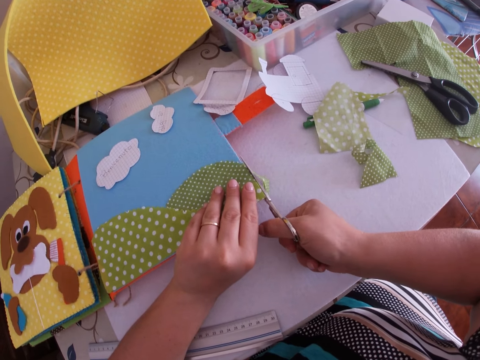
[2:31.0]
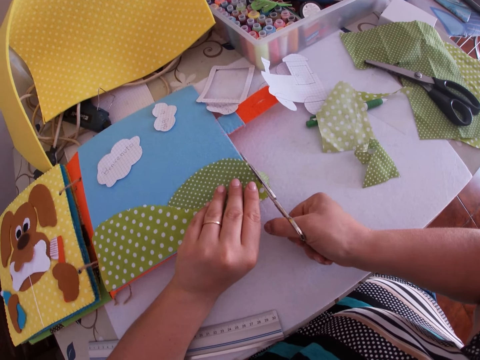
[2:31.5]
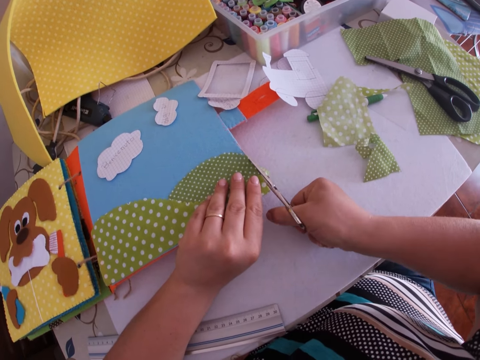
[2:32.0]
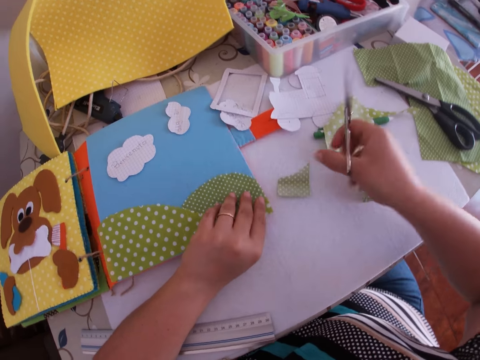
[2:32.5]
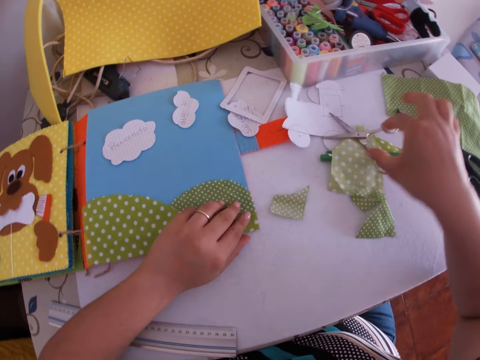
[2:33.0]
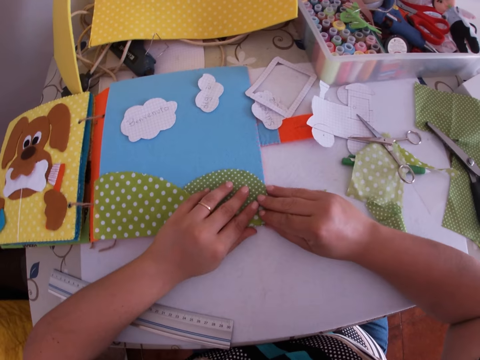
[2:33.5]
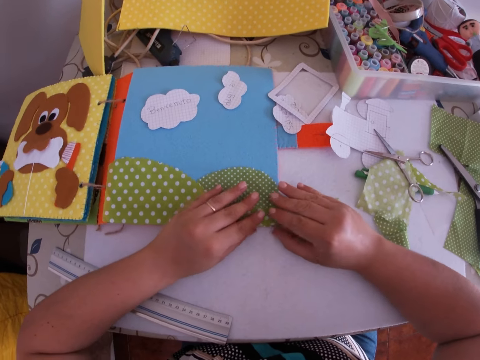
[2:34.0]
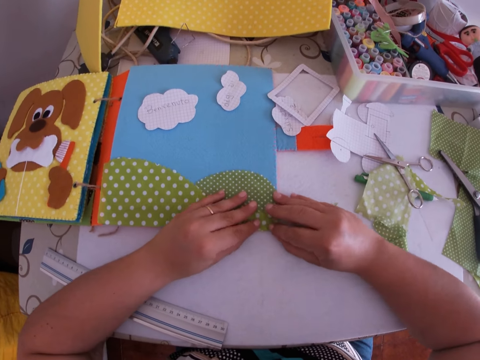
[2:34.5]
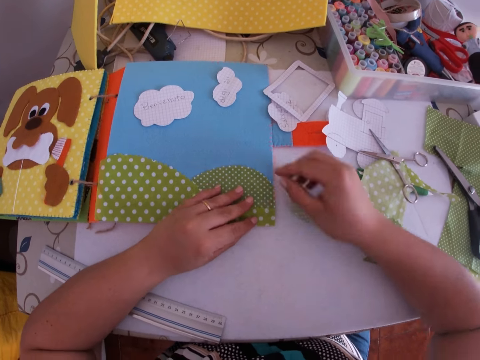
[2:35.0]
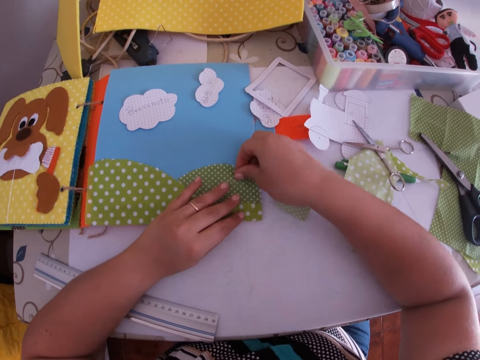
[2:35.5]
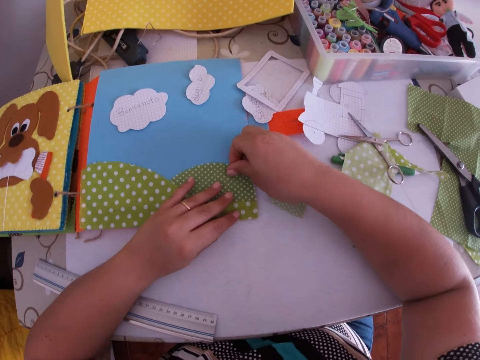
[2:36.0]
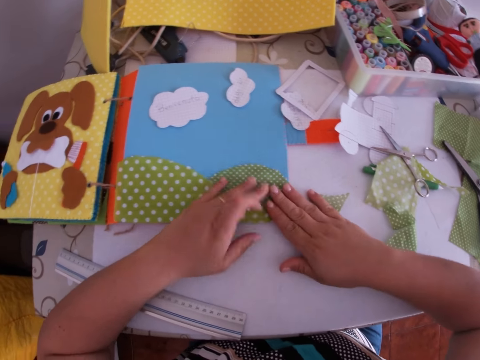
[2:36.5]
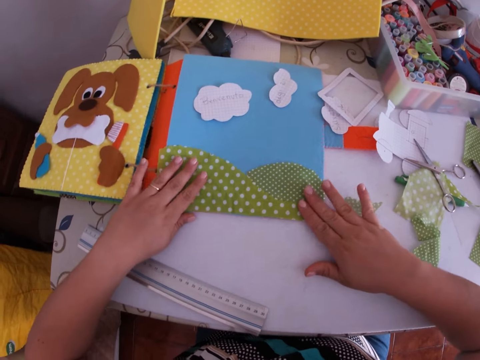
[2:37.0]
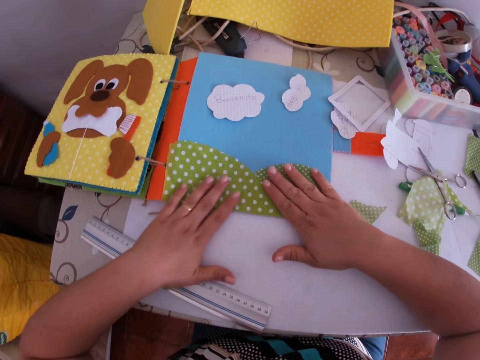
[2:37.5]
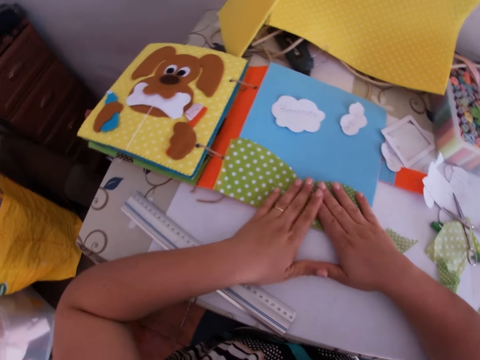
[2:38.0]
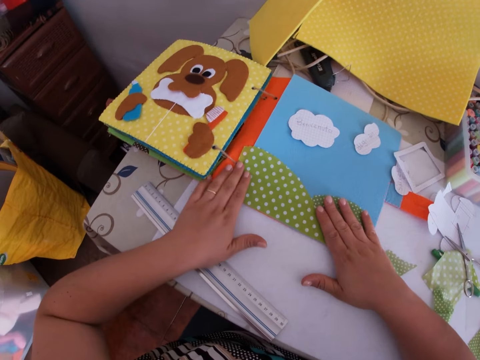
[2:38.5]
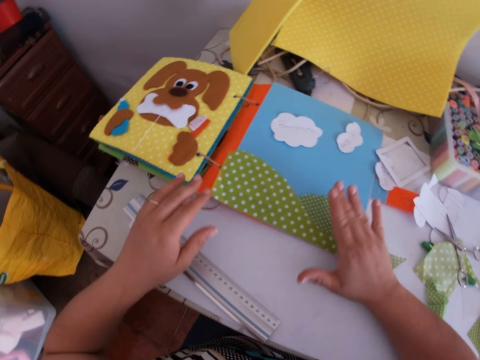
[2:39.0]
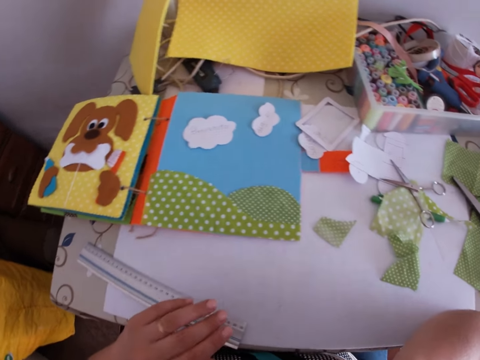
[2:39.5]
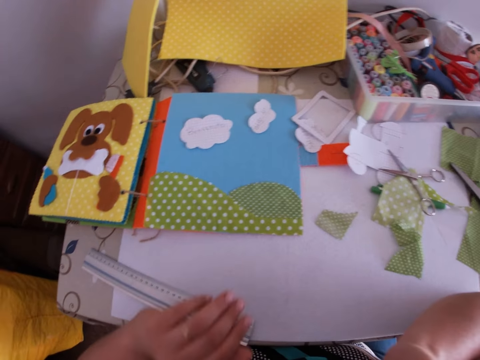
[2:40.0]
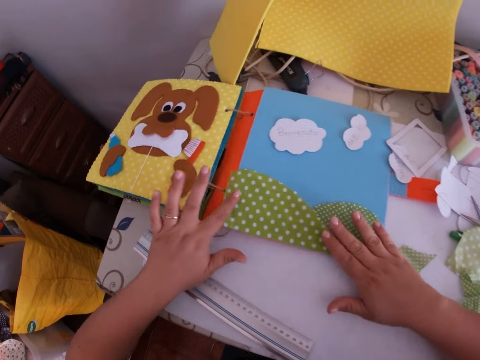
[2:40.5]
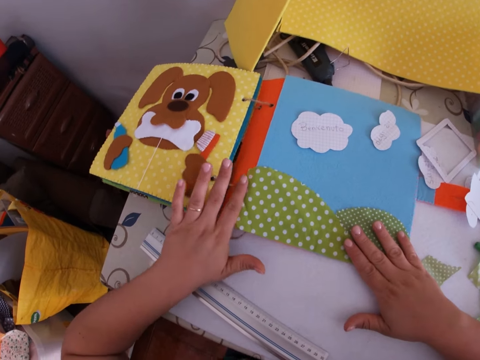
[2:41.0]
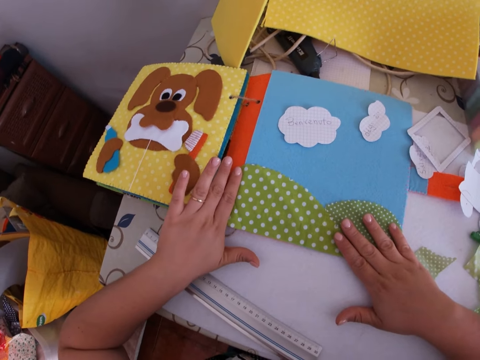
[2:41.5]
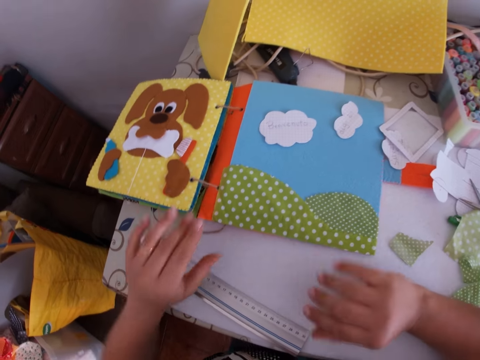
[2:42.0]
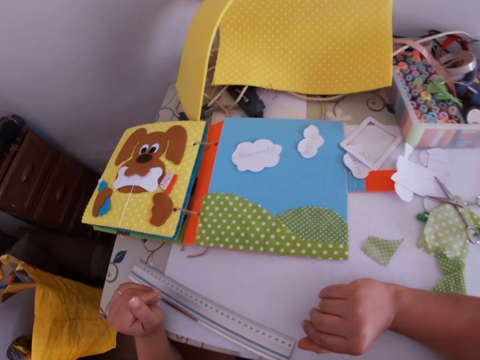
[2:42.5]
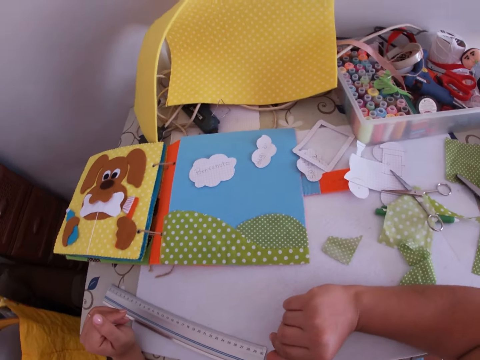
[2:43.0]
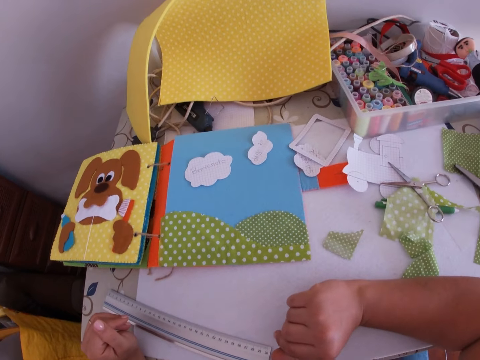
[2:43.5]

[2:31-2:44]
The camera wearer puts the scissors on the table with his right hand. He adjusts the cloth crafts on the book with his hands. He touches his face with his right hand. He adjusts the cloth crafts on the book with his hands. He touches the piece of clothes.

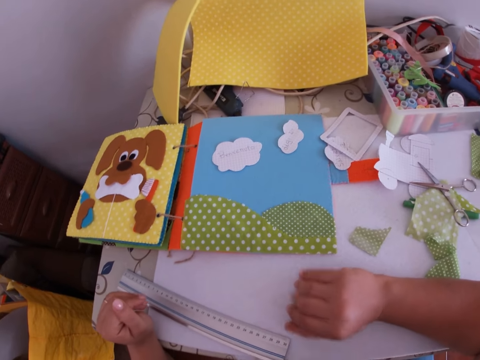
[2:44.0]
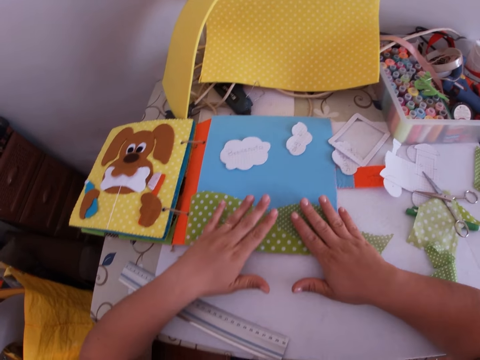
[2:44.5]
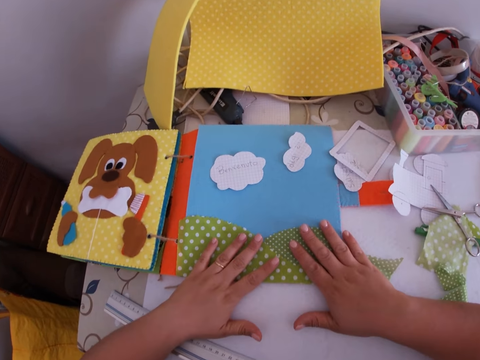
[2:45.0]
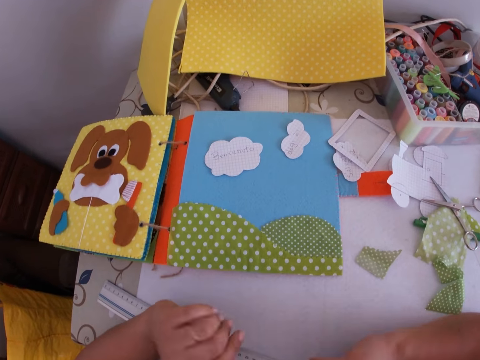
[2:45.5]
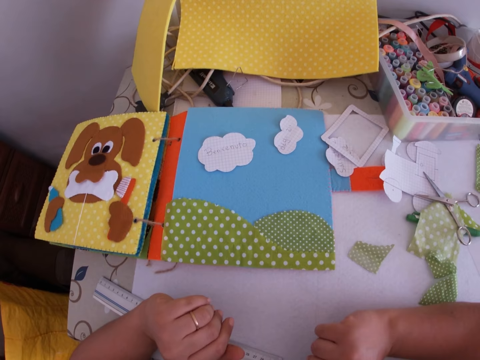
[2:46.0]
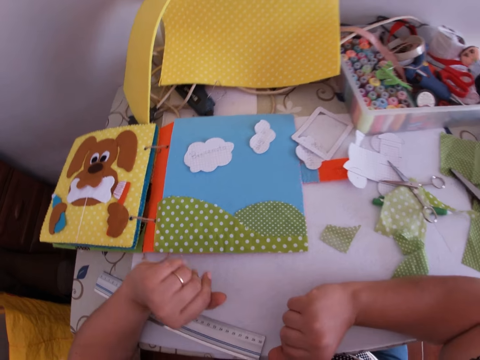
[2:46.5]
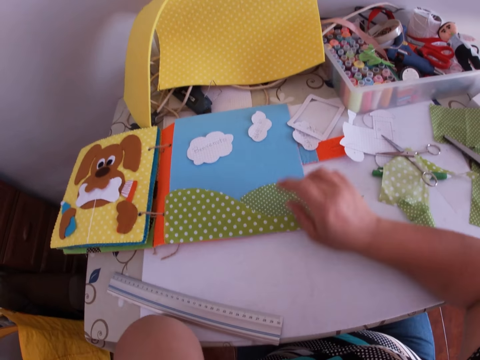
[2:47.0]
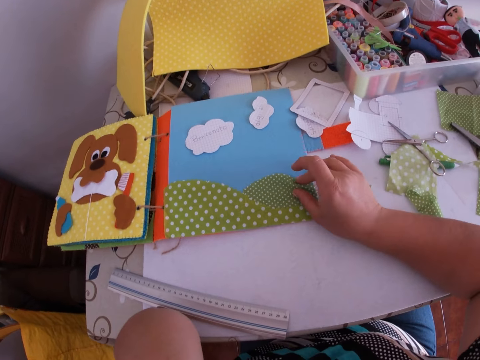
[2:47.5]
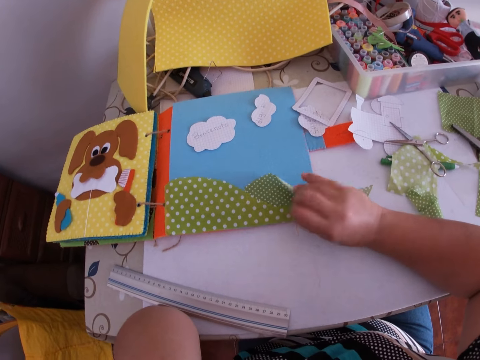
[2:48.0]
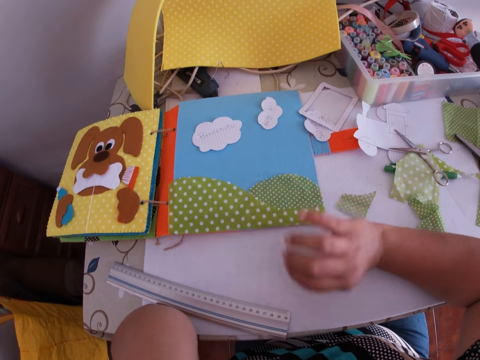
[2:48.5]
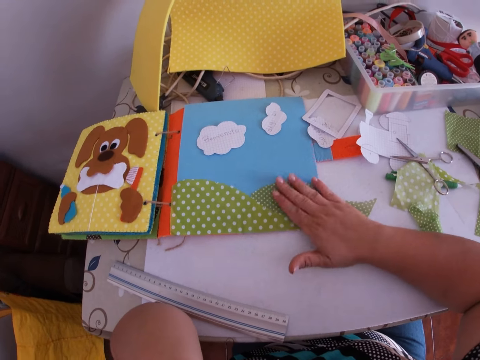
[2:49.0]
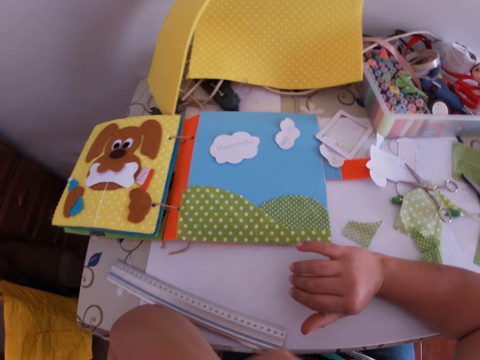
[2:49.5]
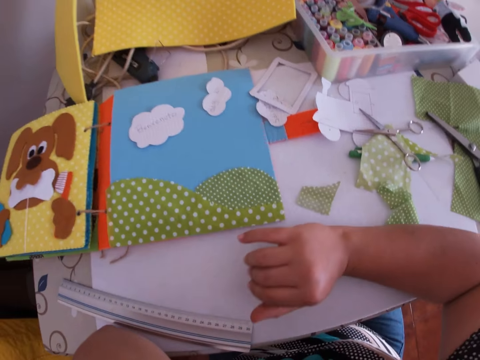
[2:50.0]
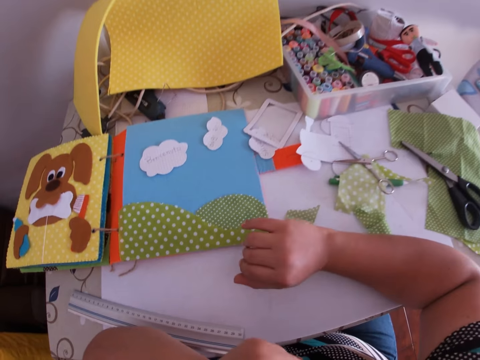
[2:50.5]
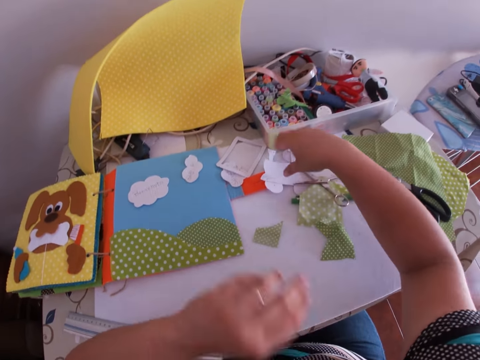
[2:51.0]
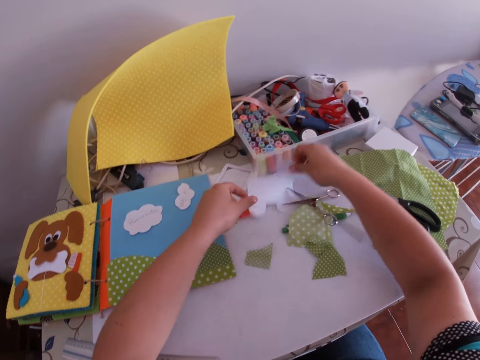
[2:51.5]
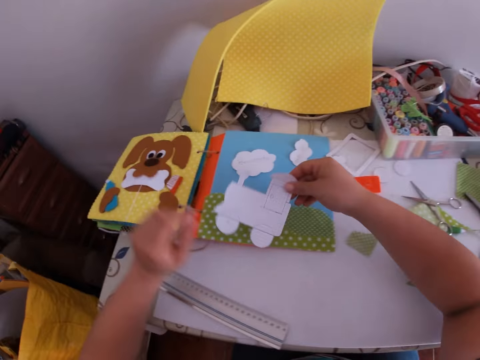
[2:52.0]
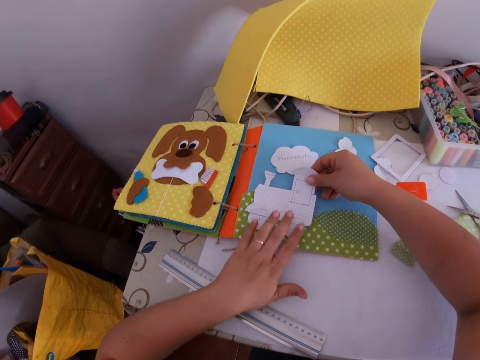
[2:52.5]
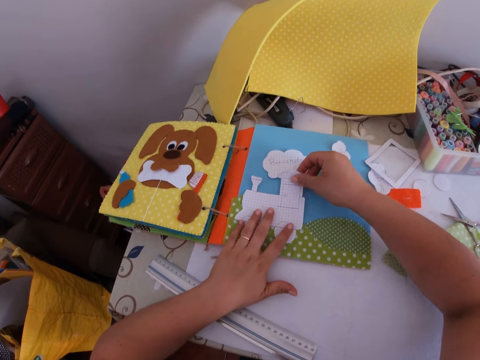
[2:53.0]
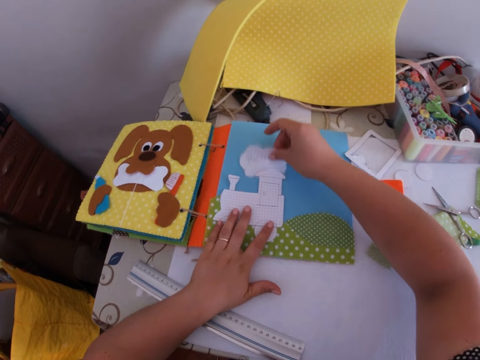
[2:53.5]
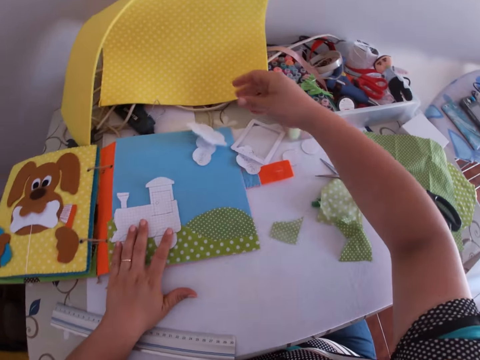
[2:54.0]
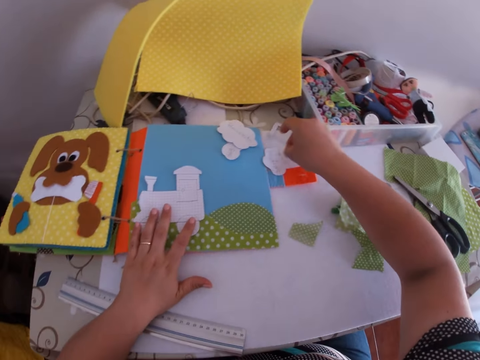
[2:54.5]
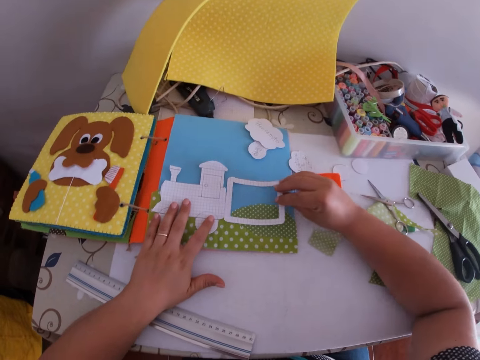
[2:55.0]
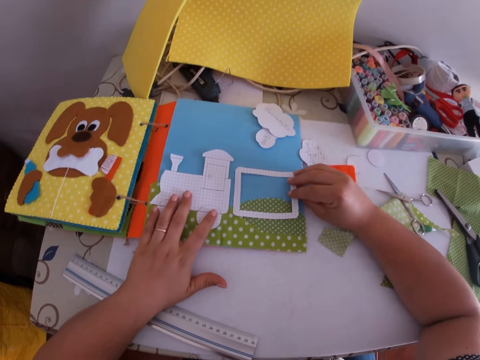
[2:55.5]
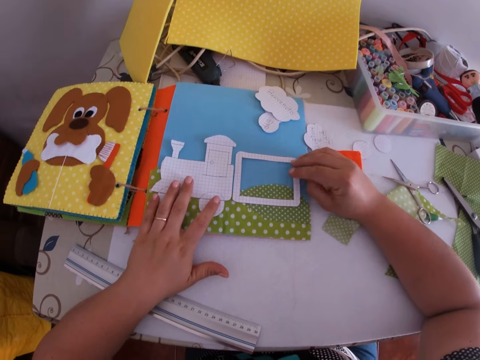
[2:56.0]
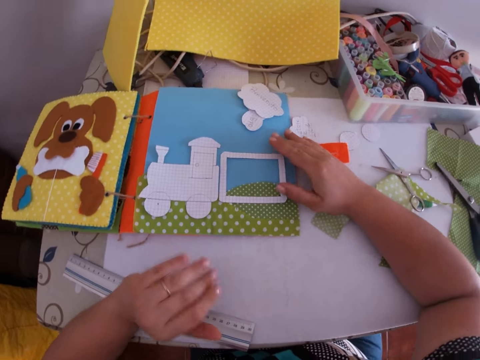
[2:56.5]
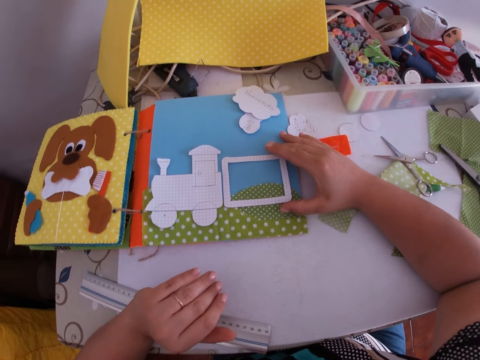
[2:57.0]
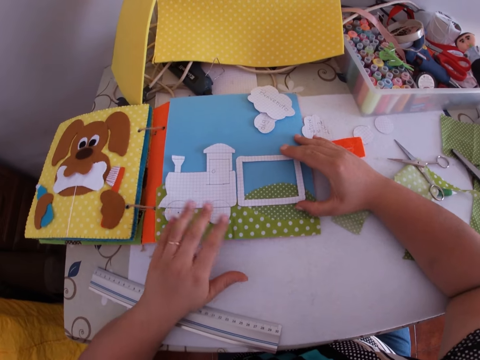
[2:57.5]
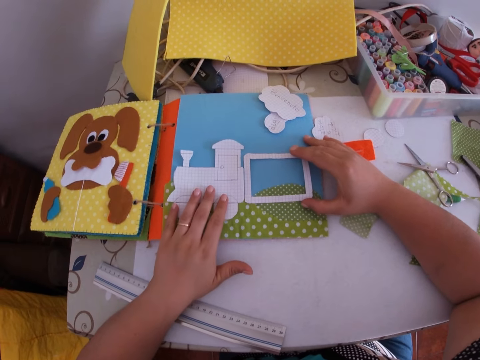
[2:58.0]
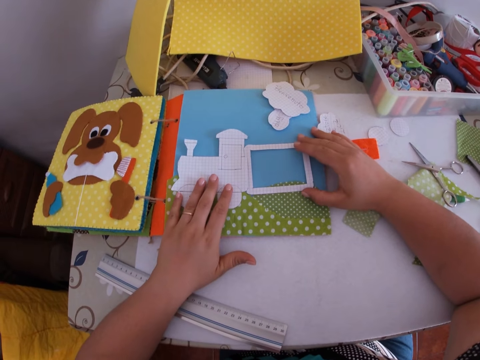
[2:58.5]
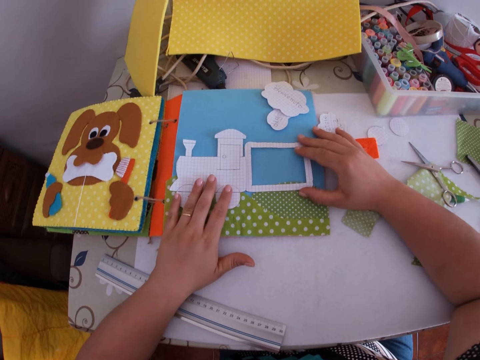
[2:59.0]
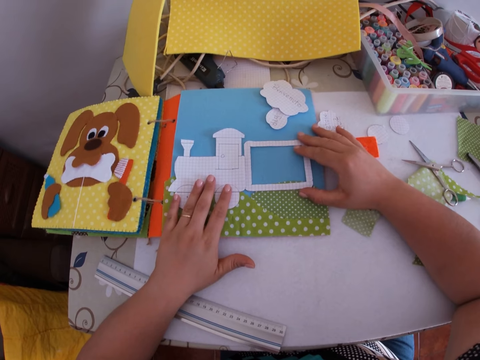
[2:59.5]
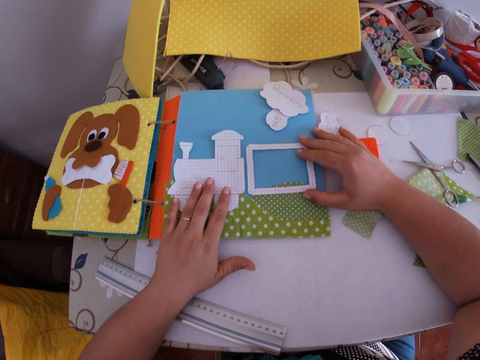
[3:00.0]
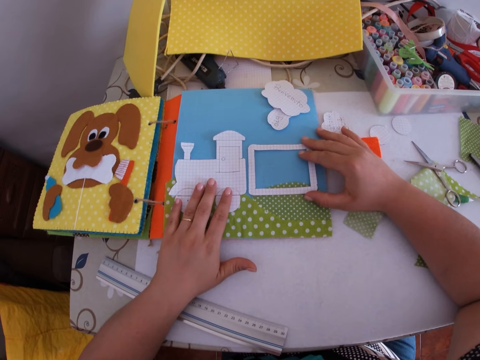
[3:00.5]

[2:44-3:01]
The camera wearer touches the piece of cloth. He adjusts the cloth crafts on the book with his hands. He does it again. He touches the piece of cloth again. He picks a paper craft from the table with his hands. He places the paper craft on the pieces of clothes on the book with his hands. He picks a craft paper. He adjusts a second paper craft on the book with his right hand. He drops the paper craft. He picks a paper craft. He arranges the paper crafts with his hands. He places the paper craft on the pieces of clothes. He aligns the paper crafts.
